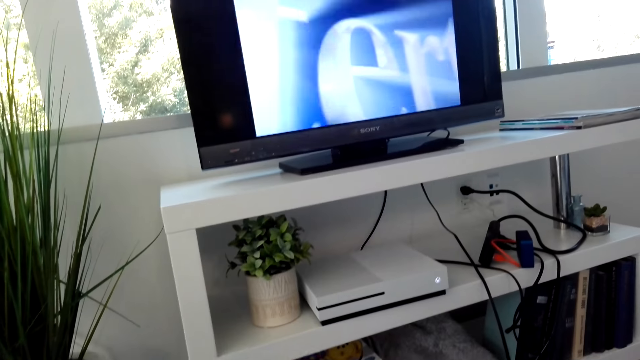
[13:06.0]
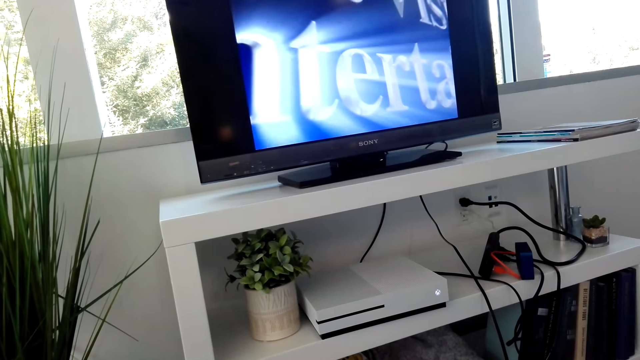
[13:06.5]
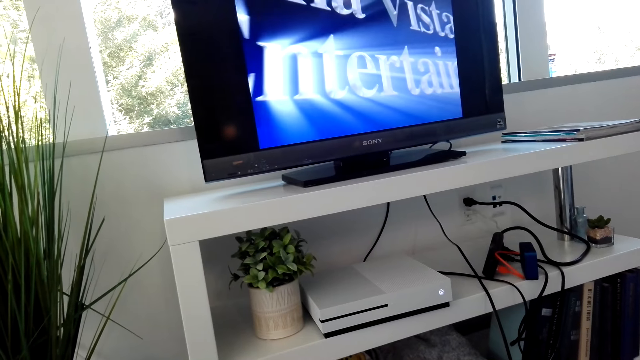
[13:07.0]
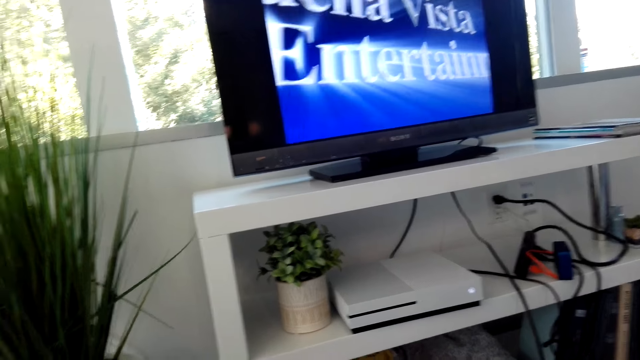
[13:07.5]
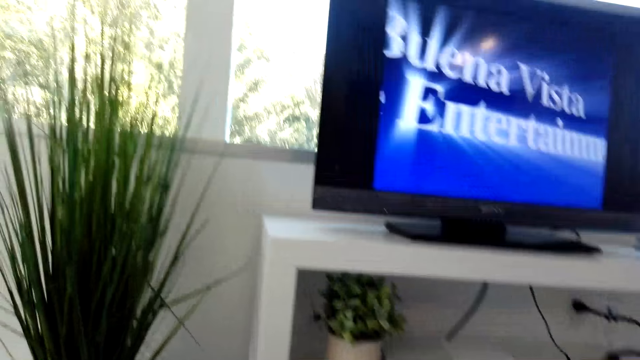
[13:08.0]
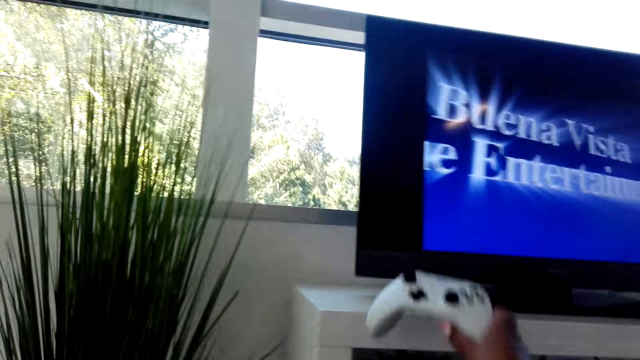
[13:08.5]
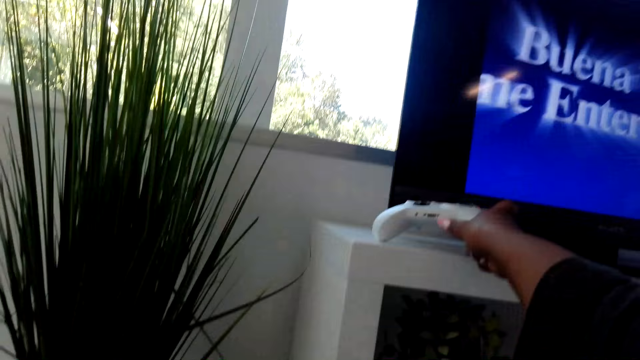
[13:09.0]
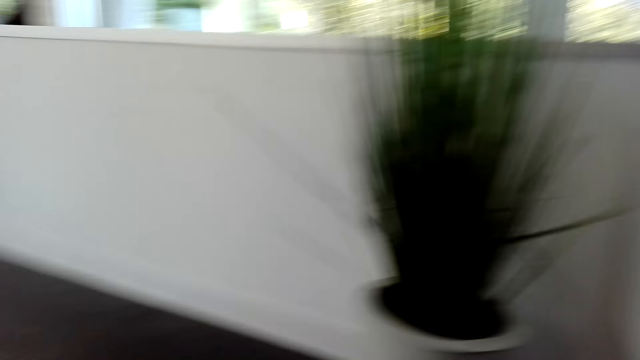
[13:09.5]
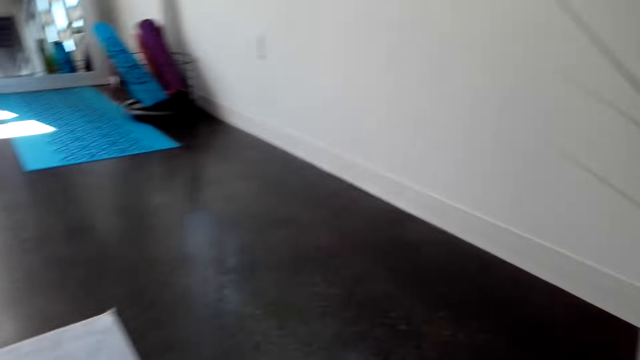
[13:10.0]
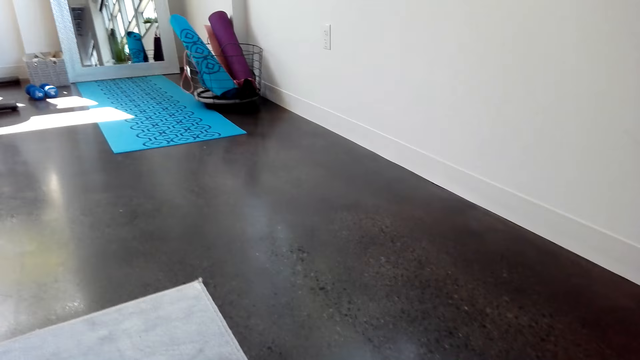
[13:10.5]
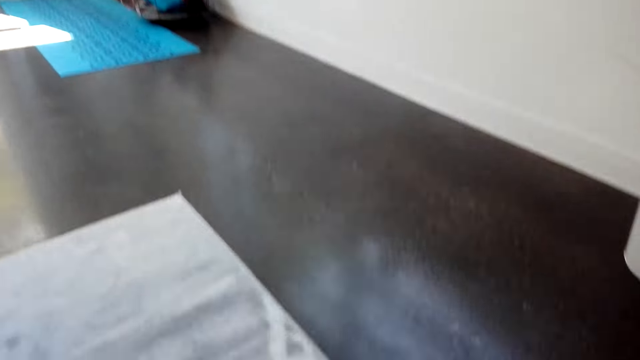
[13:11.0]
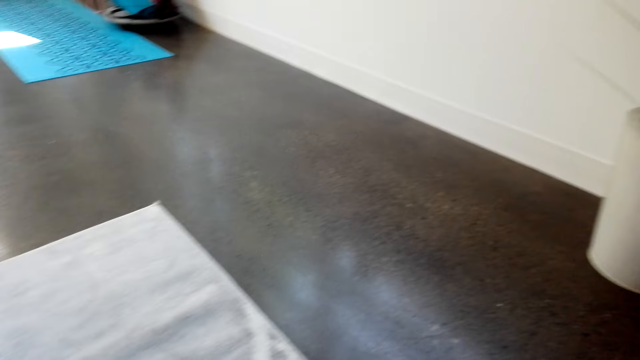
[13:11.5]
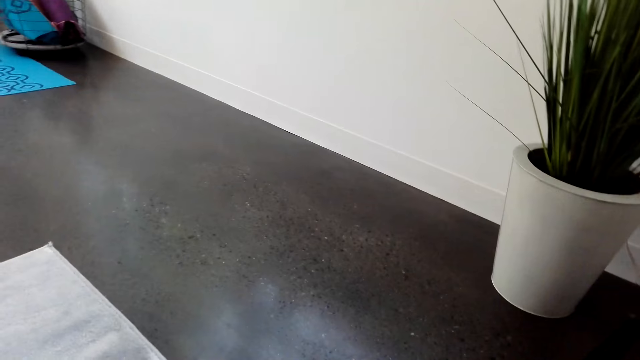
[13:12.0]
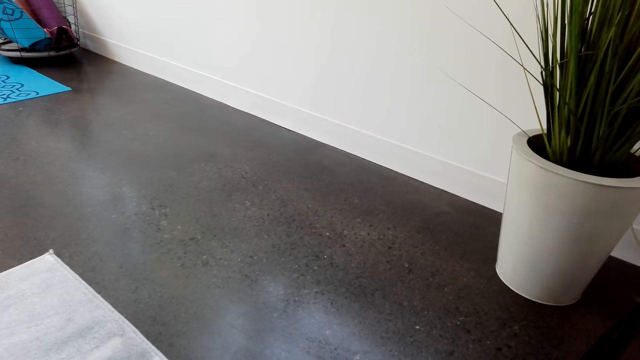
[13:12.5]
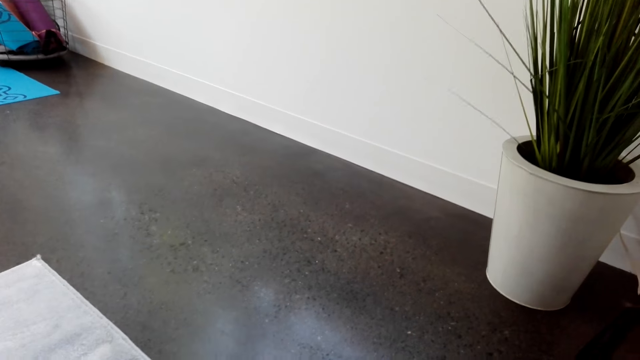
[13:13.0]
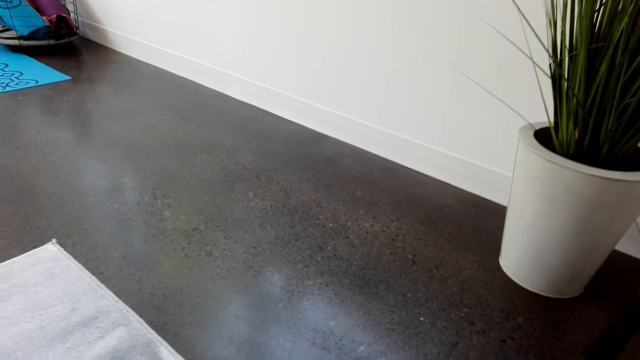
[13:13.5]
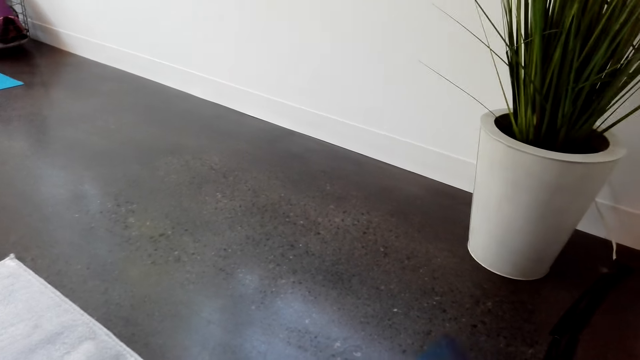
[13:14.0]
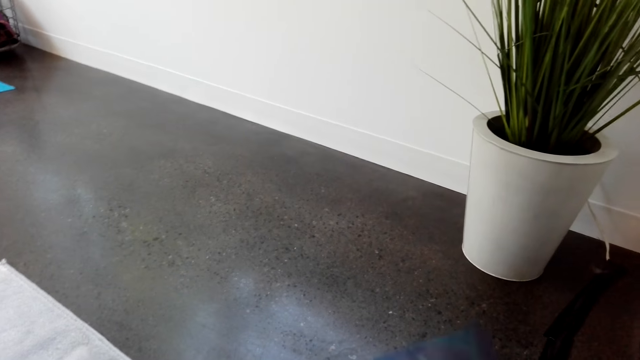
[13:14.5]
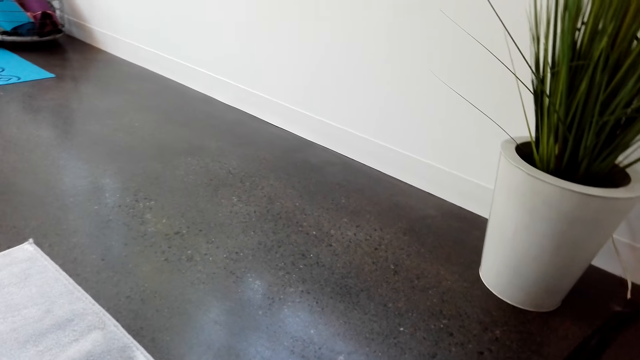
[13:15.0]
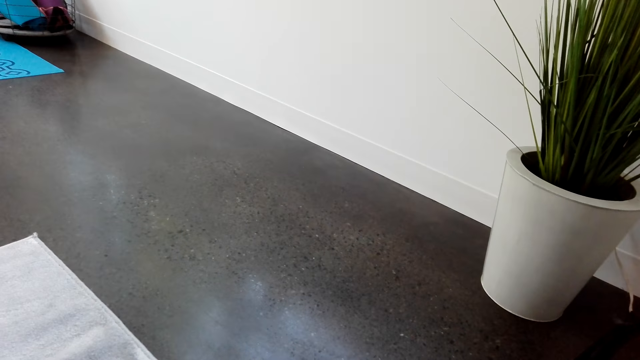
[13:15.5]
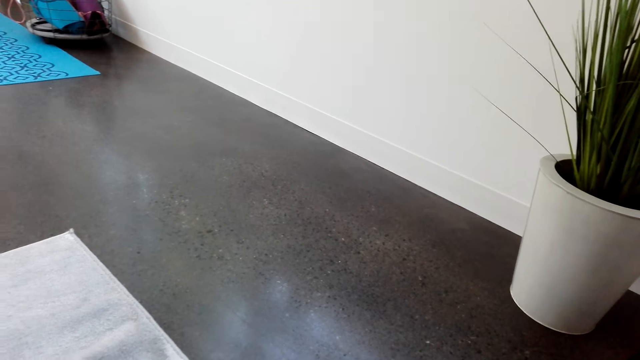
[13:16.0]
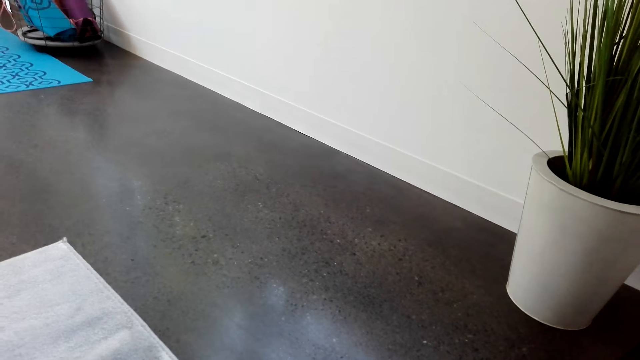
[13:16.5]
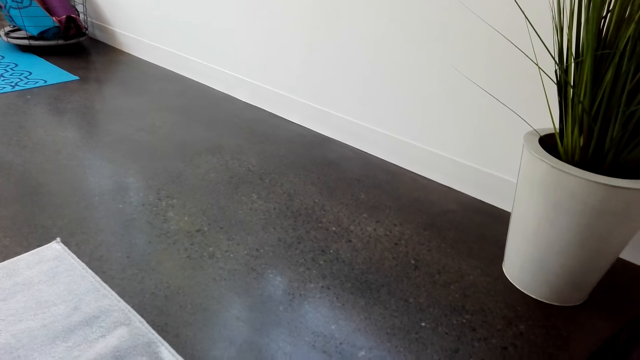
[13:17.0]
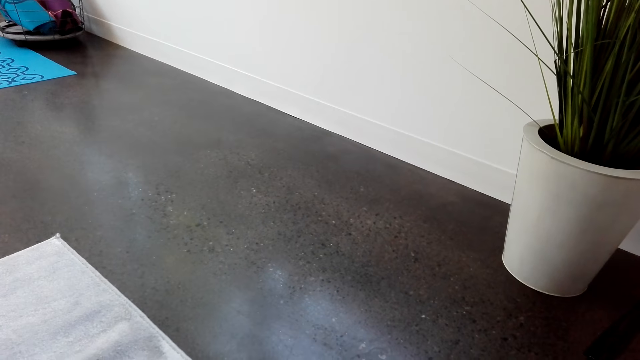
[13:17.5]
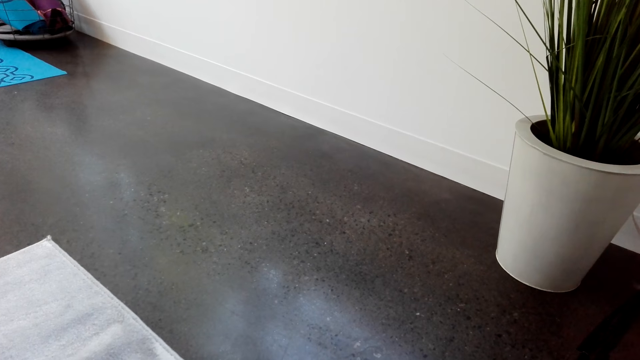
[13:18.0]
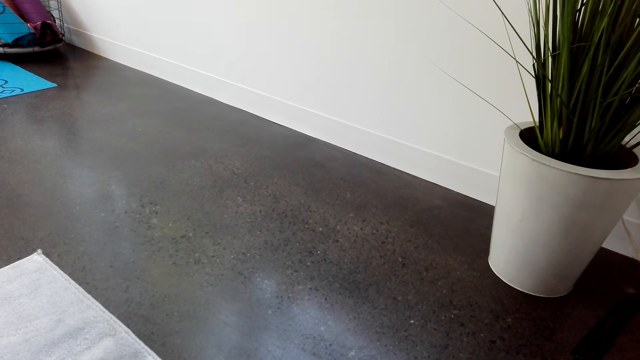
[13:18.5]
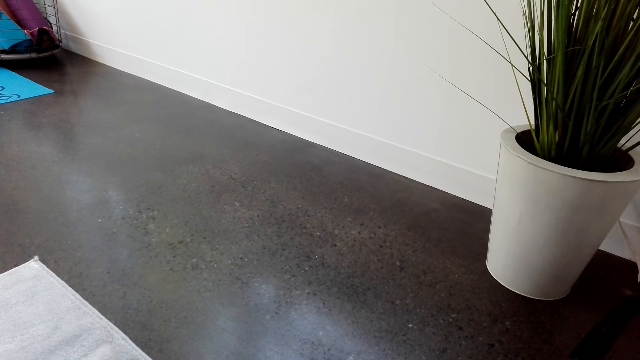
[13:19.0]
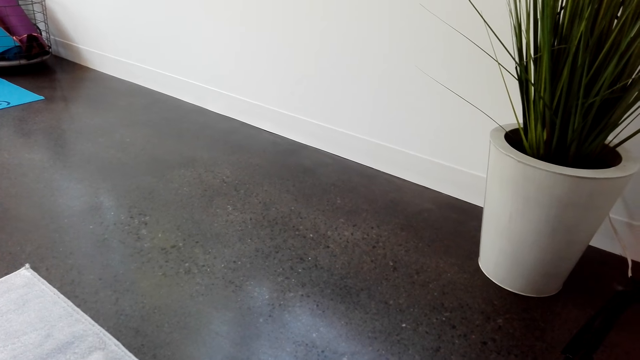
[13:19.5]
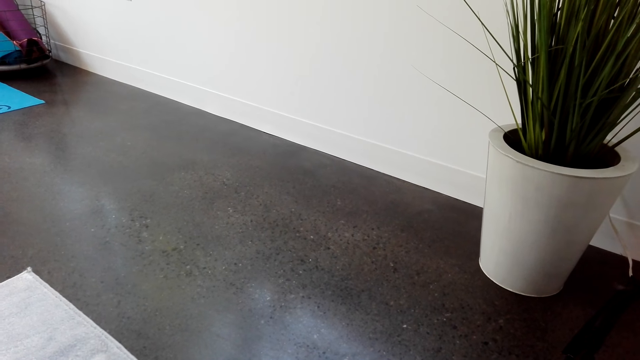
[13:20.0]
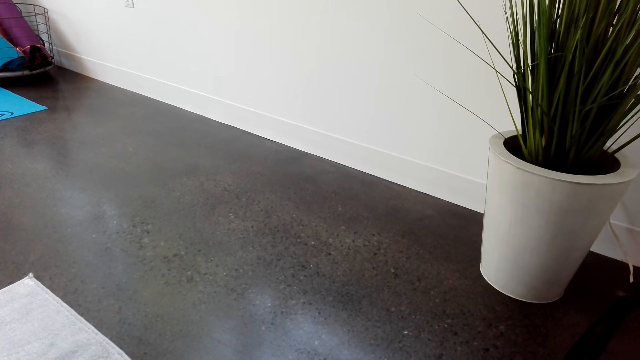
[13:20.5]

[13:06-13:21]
The camera wearer places a game pad on the TV stand. They look around. They stare at the VCD covers.

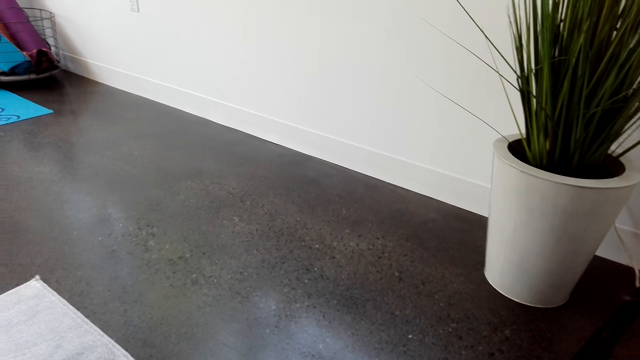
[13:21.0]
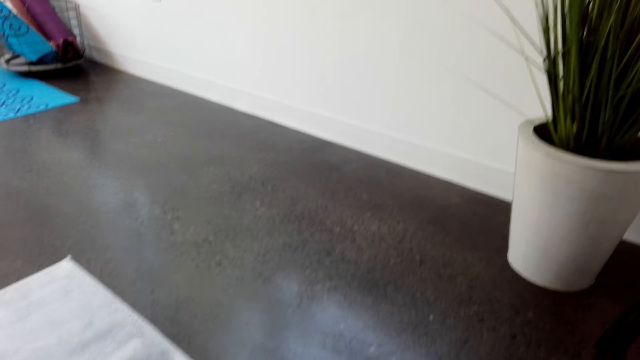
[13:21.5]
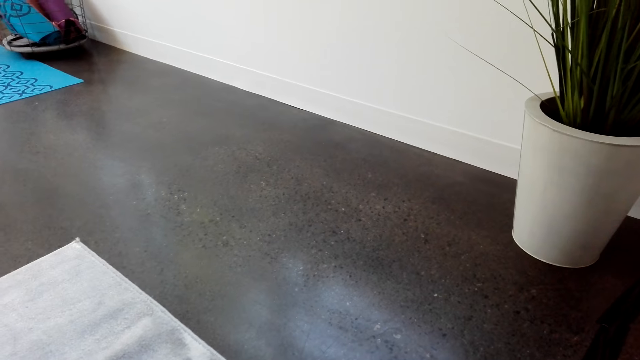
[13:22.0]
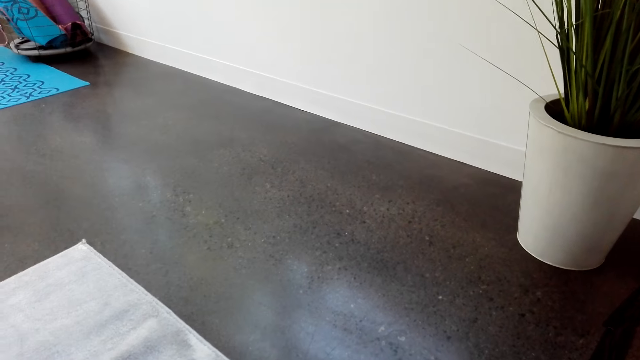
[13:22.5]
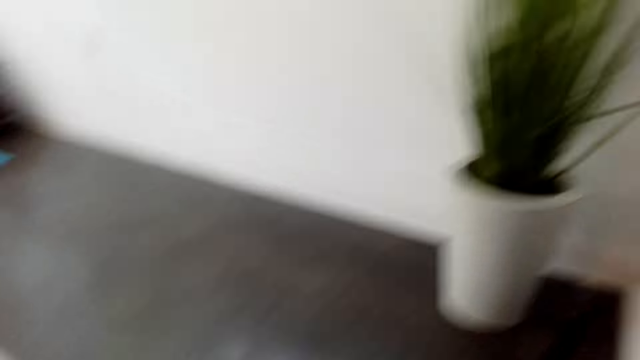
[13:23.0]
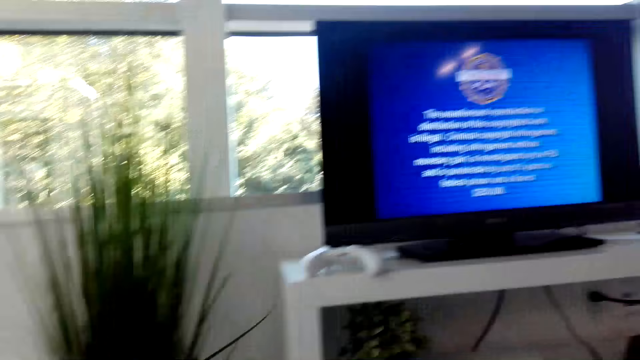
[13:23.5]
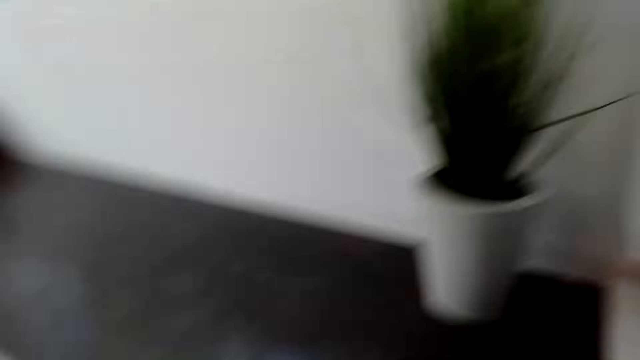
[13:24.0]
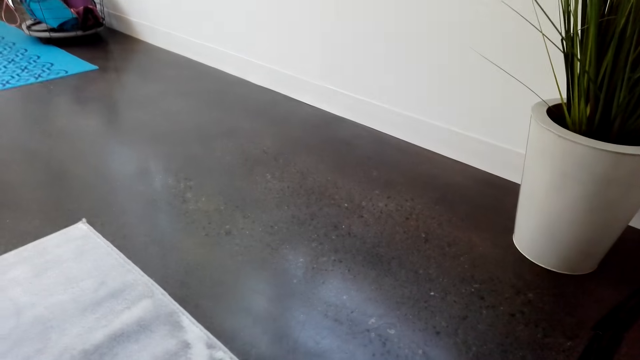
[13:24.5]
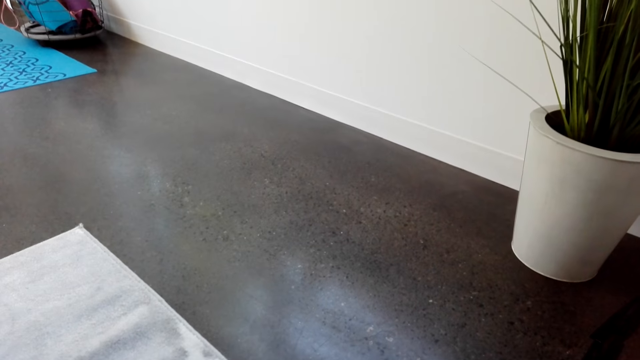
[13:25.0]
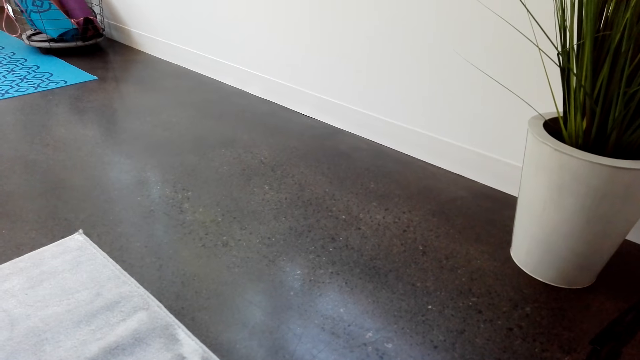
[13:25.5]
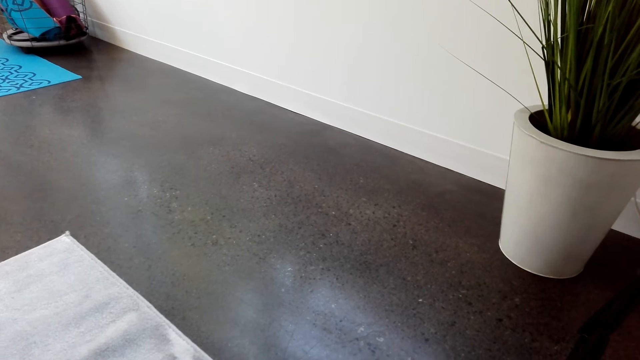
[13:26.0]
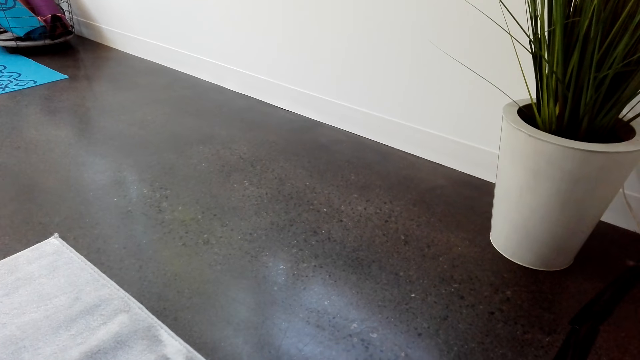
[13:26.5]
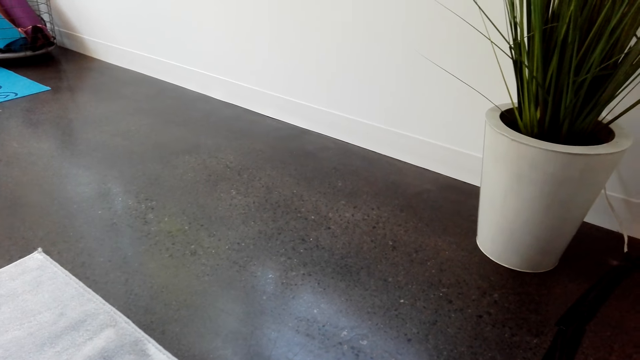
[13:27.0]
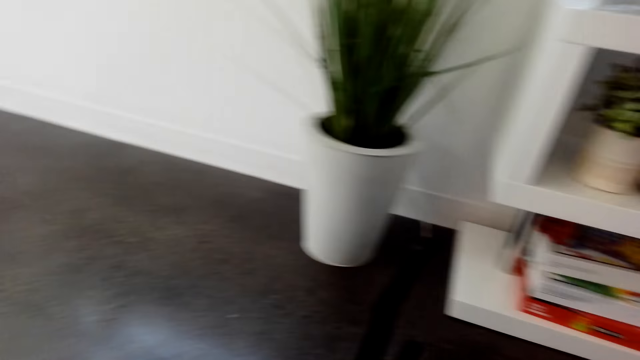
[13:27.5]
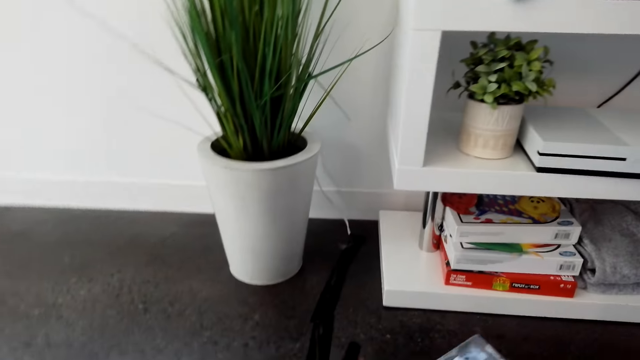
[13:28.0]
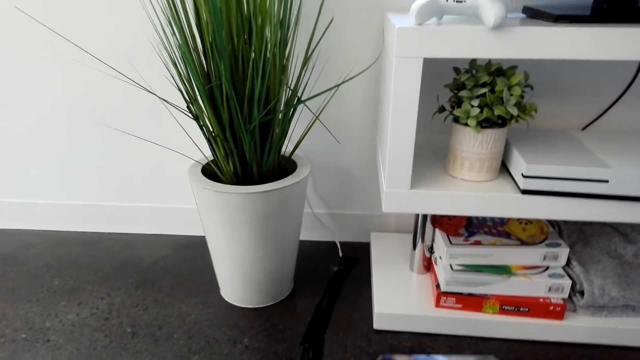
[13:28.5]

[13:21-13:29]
The camera wearer looks around.
